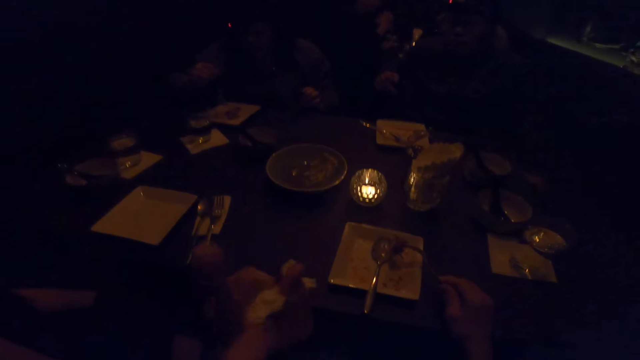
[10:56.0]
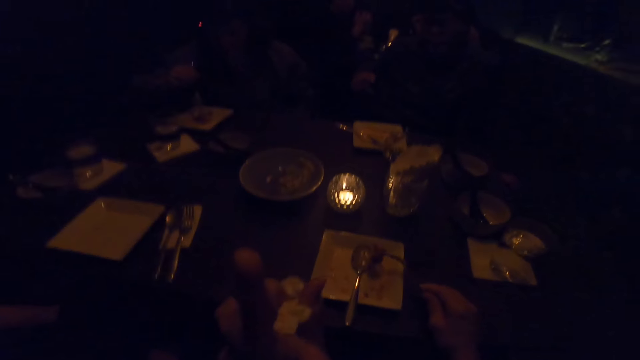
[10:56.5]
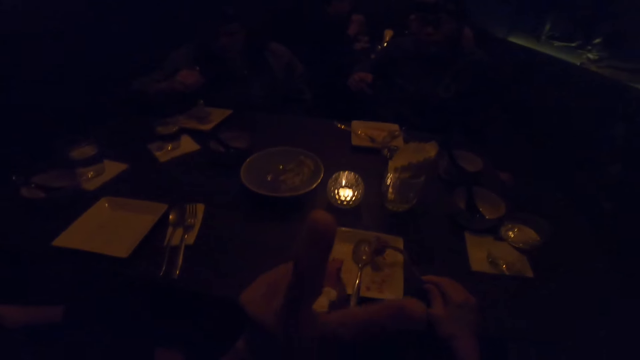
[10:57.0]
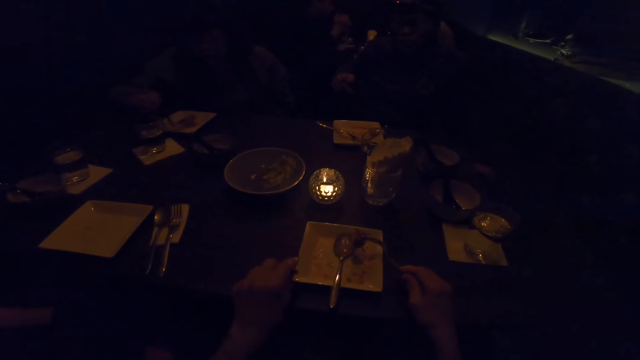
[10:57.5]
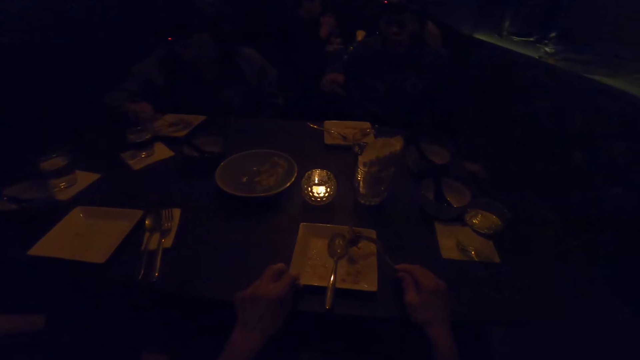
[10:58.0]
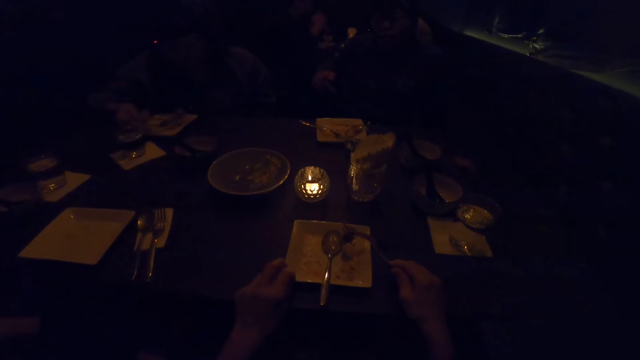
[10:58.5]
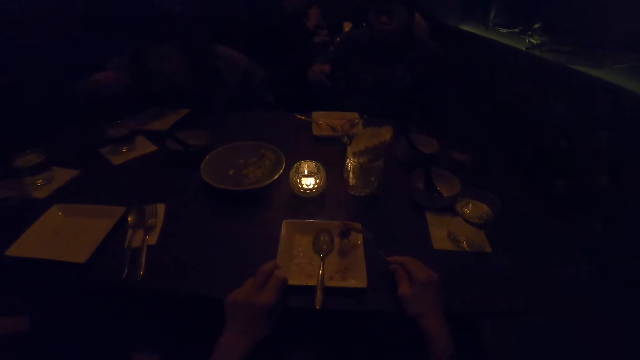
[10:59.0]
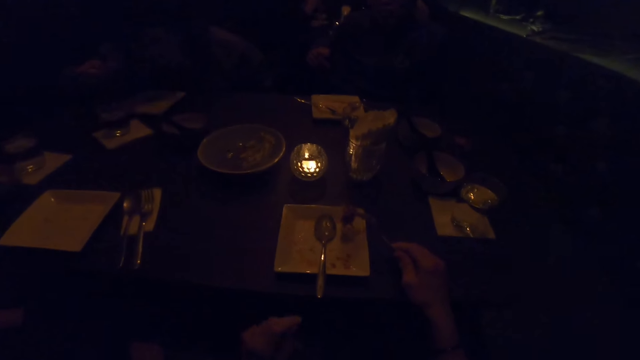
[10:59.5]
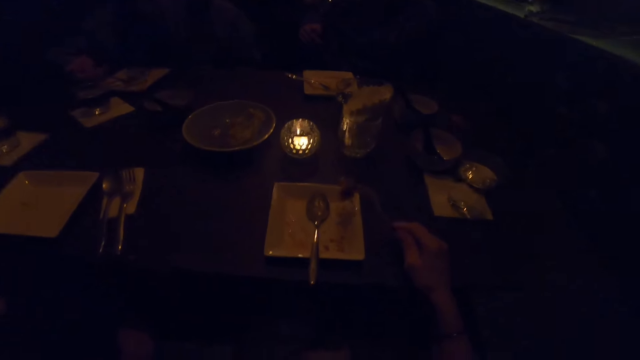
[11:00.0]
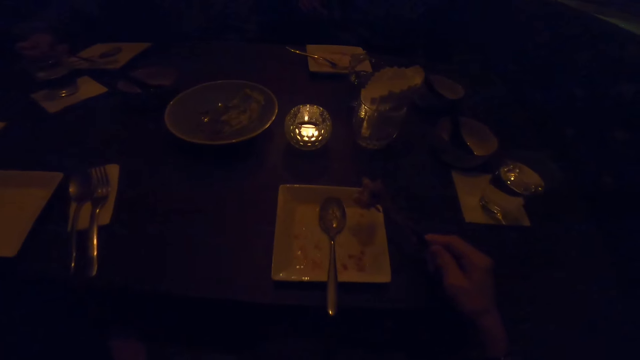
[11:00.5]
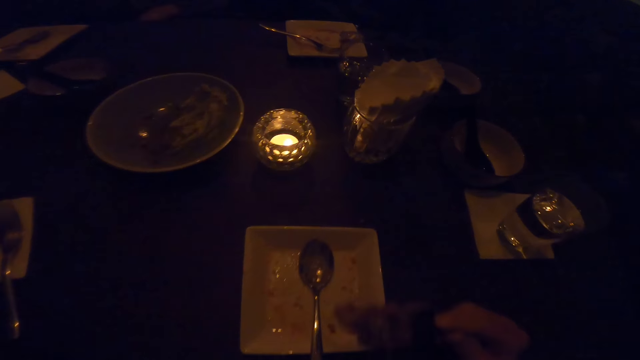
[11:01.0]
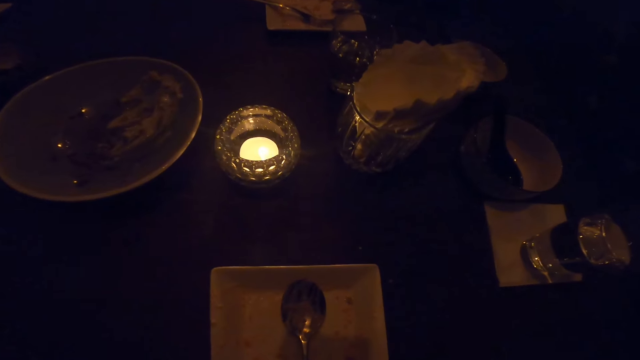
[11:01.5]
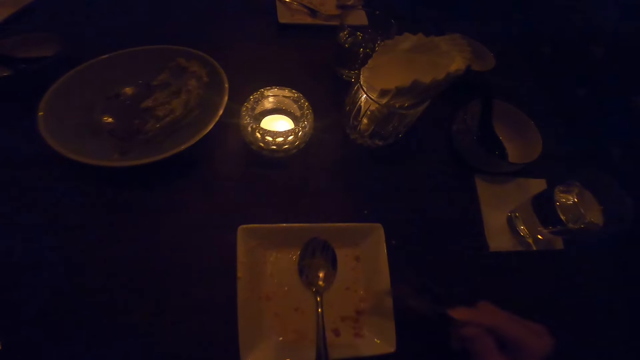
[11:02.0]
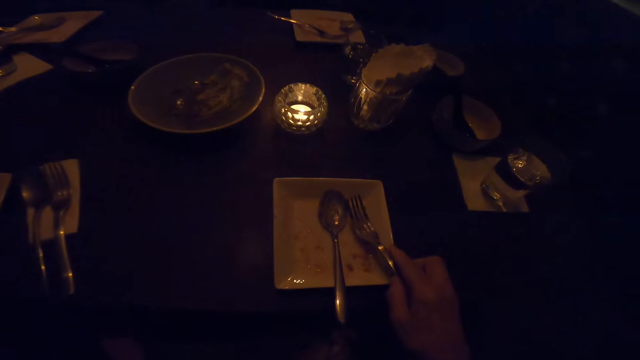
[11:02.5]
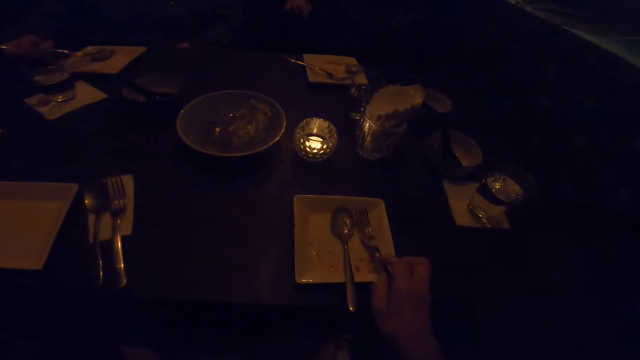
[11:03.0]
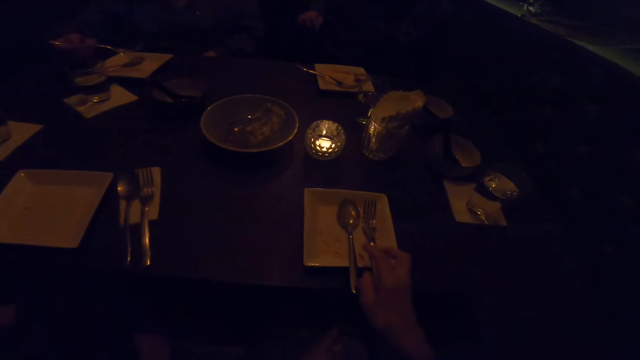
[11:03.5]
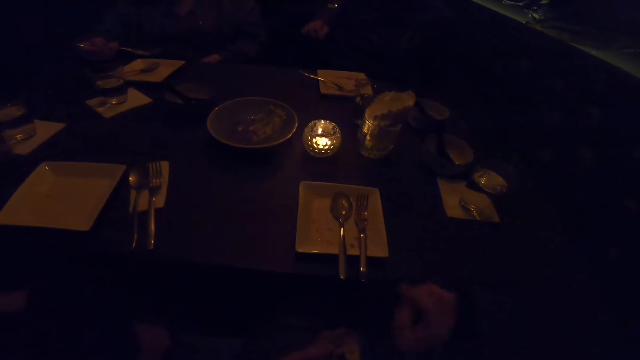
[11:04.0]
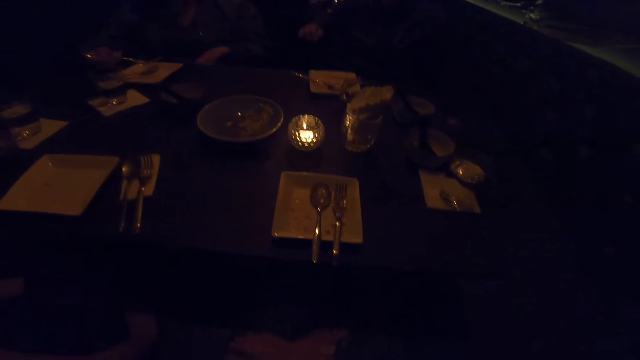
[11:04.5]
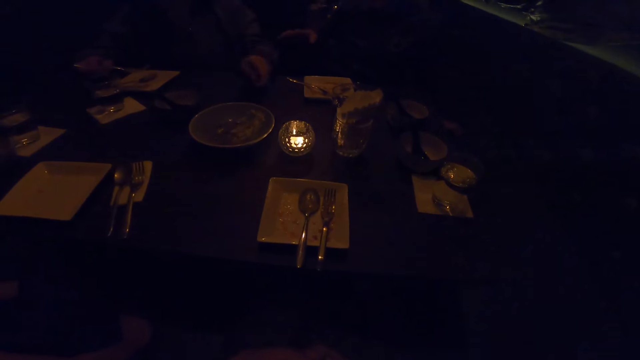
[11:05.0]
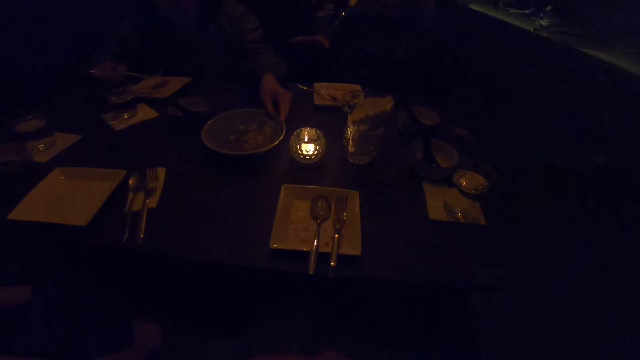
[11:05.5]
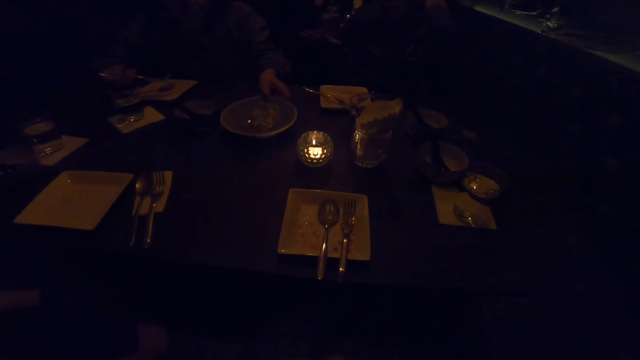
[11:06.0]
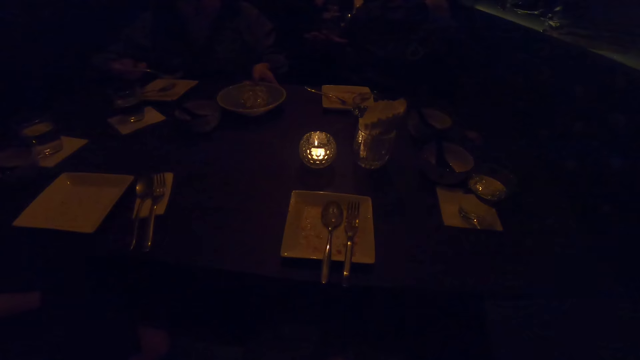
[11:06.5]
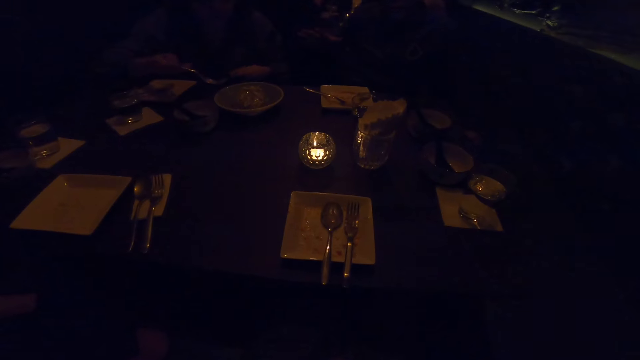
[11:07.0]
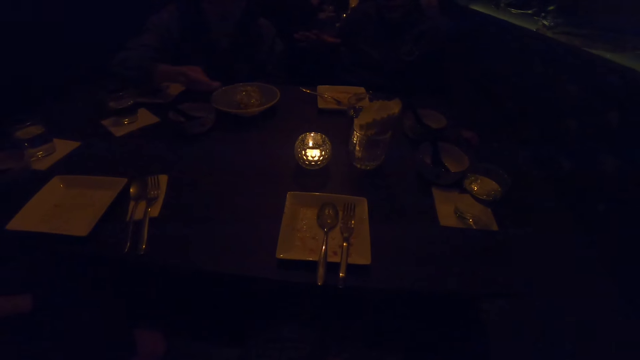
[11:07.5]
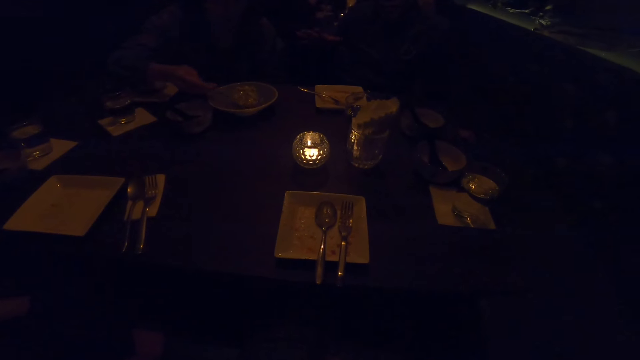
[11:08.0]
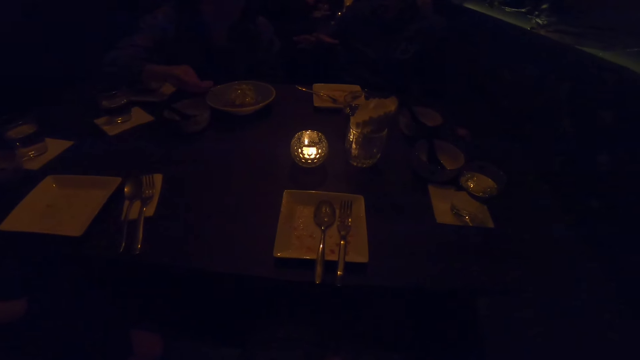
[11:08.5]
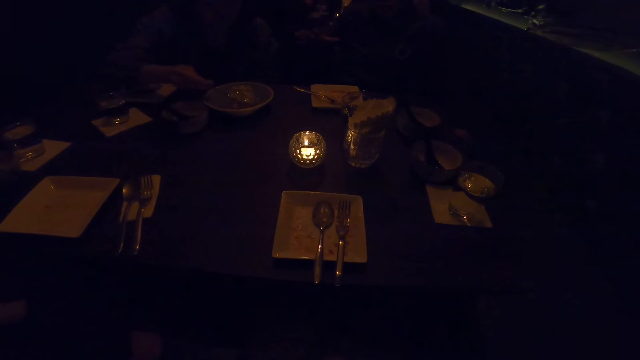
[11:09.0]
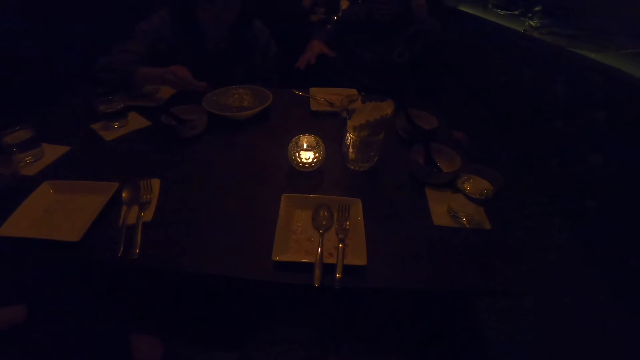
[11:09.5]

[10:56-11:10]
The camera wearer illustrates with her hand. She moves the plate. She eats the food, the meat, in the fork on her right hand. She drops the fork in the right hand on the plate on the table. A woman takes the plate. A man converses.

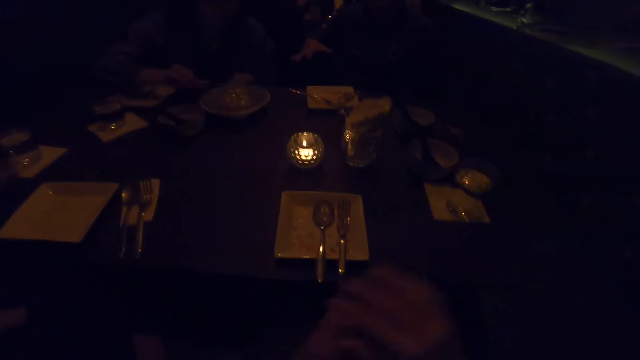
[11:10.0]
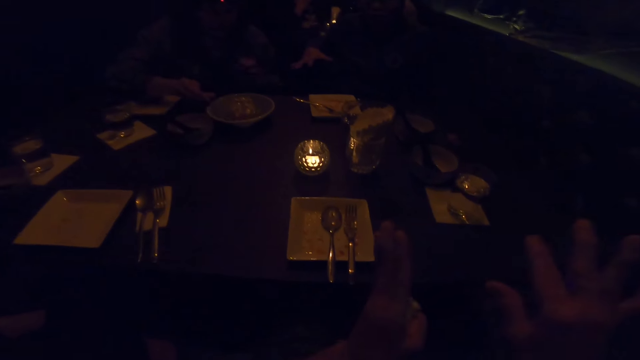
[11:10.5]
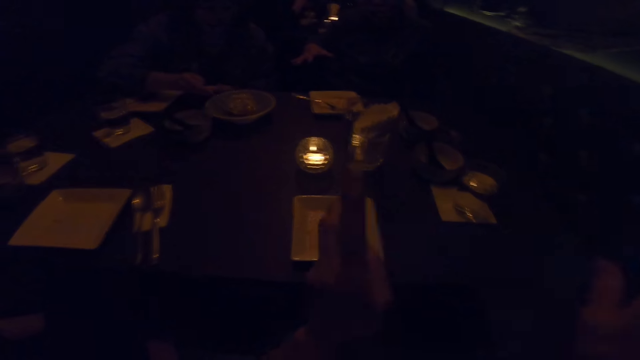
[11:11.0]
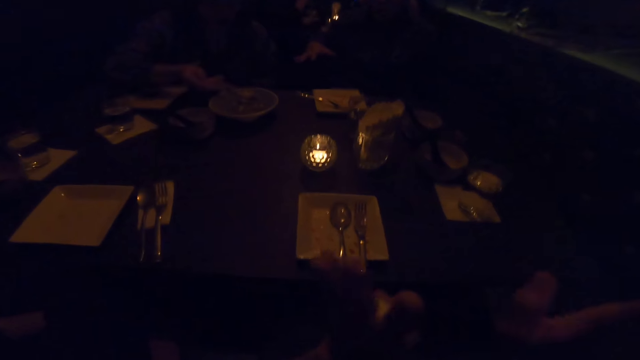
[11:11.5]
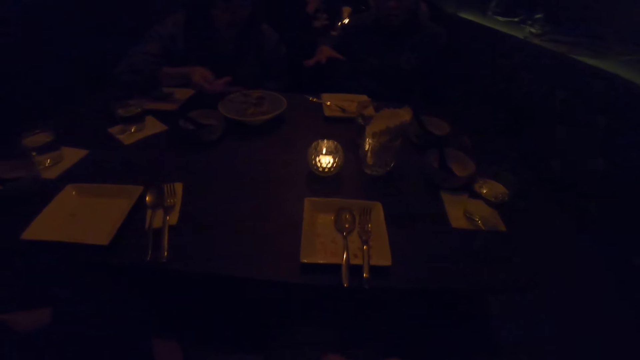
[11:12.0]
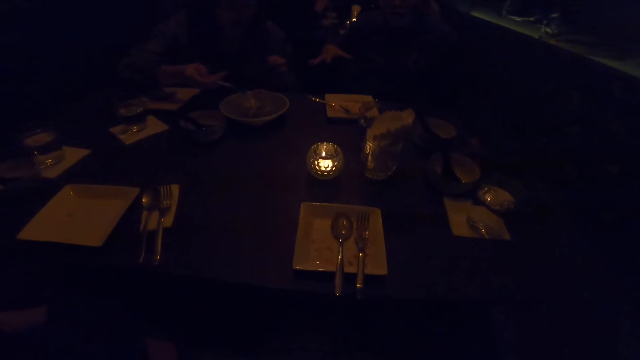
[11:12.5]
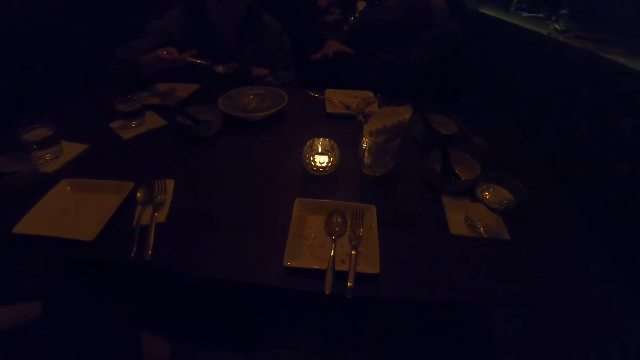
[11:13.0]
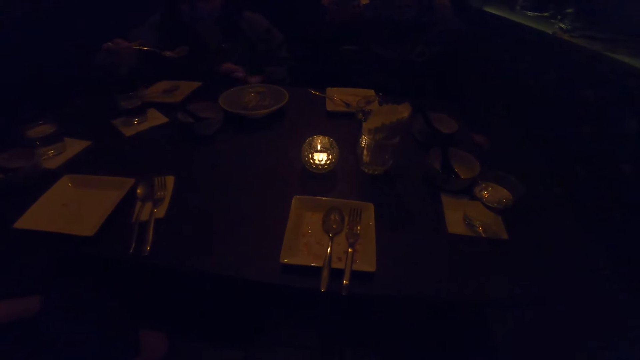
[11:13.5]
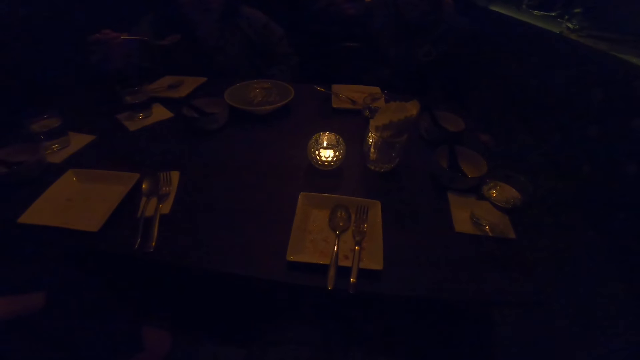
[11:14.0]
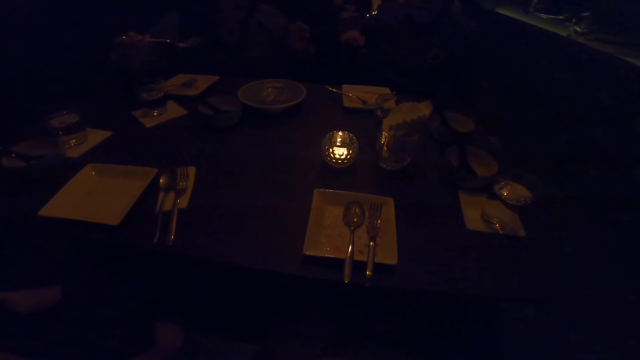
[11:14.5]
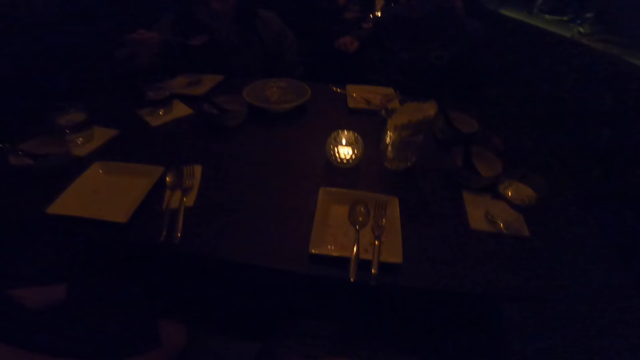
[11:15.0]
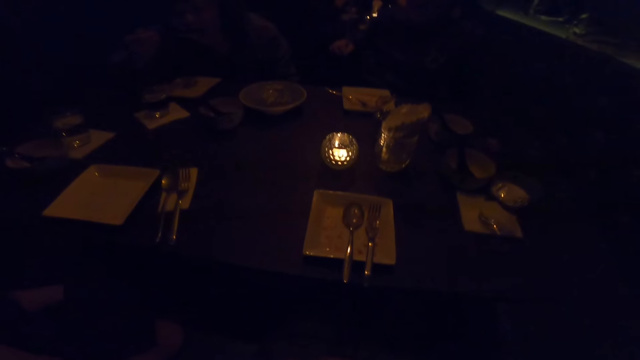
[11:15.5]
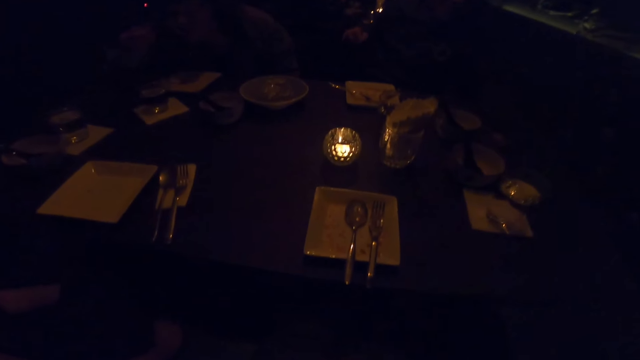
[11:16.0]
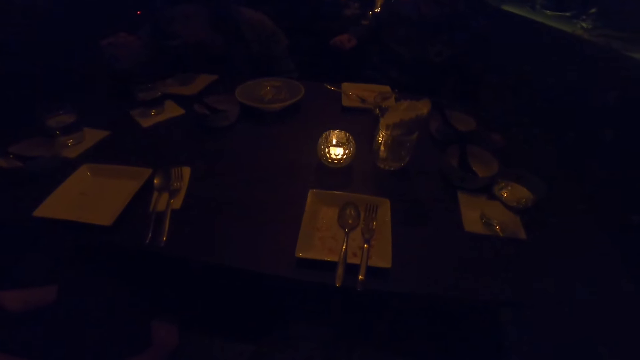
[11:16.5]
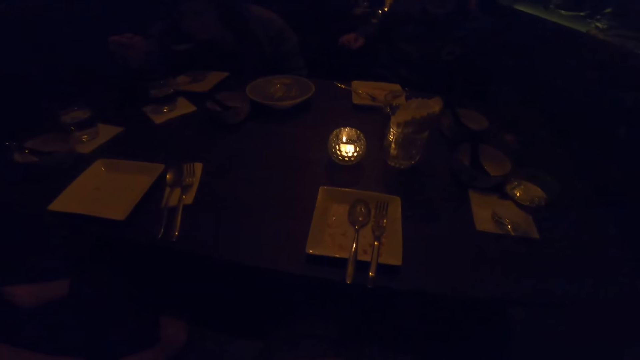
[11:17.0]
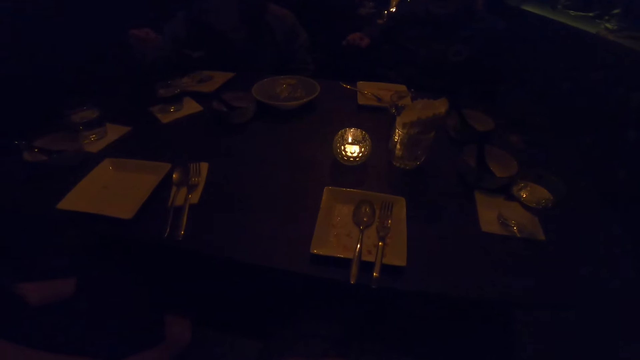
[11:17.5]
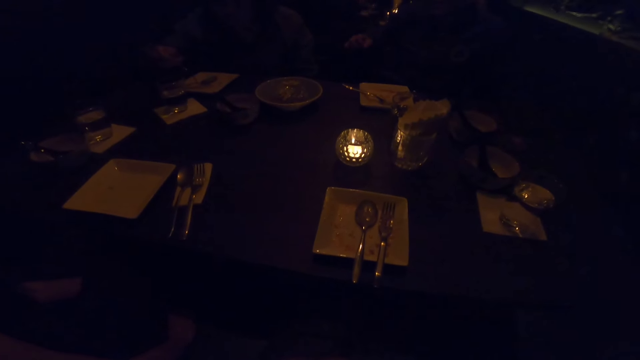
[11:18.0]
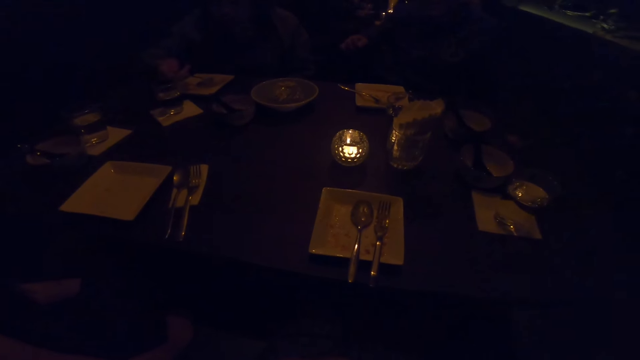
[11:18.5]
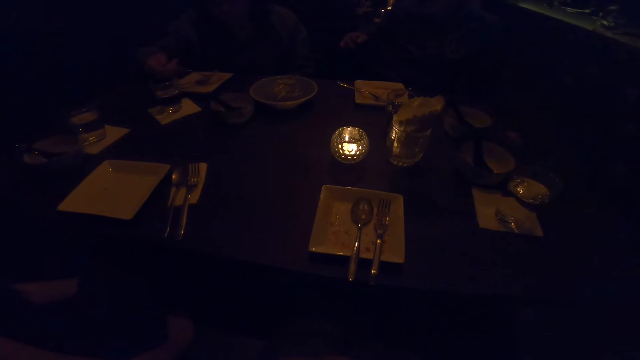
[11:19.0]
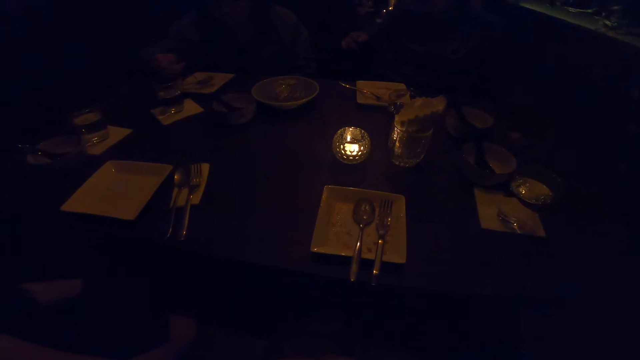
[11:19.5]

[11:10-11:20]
The camera wearer moves her hand. She demonstrates with both hands. She converses. She stops demonstrating. A woman eats the food.
